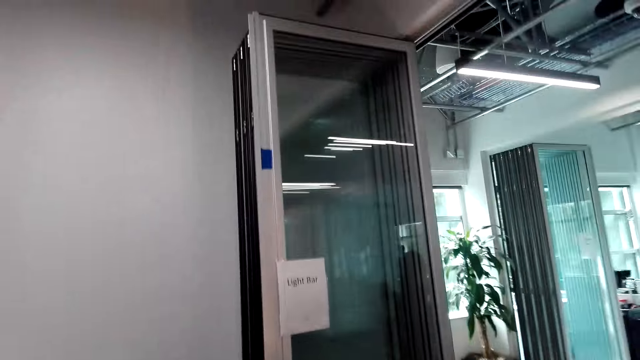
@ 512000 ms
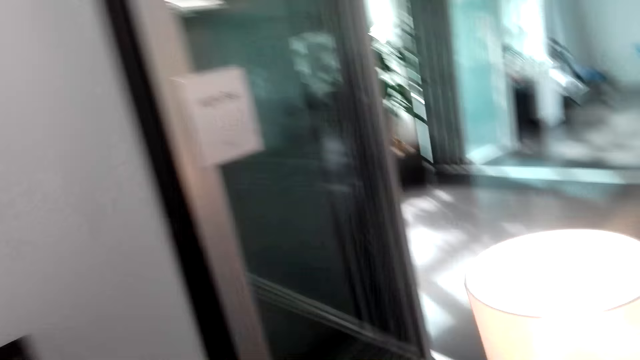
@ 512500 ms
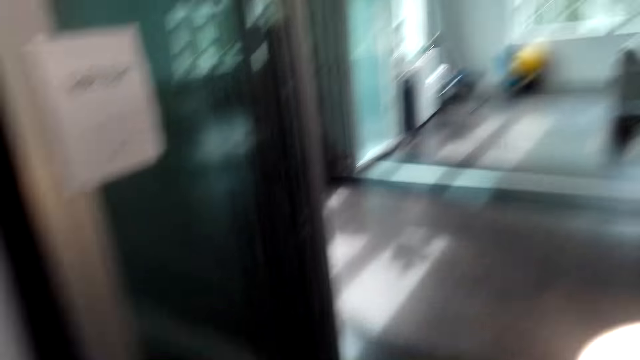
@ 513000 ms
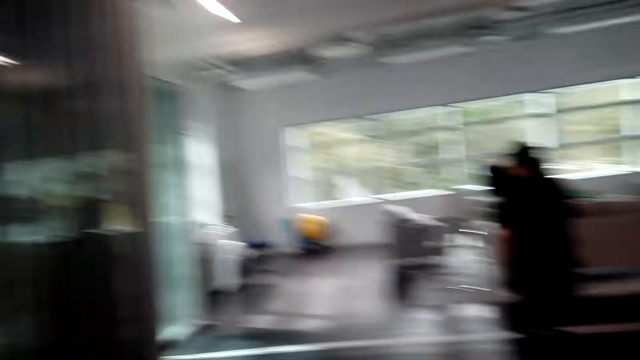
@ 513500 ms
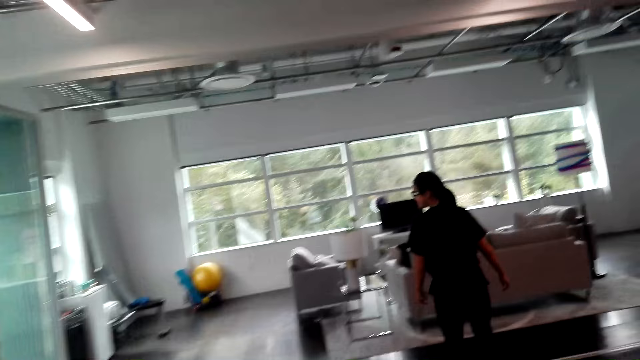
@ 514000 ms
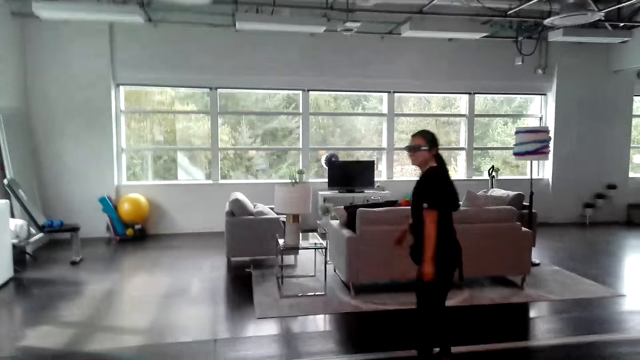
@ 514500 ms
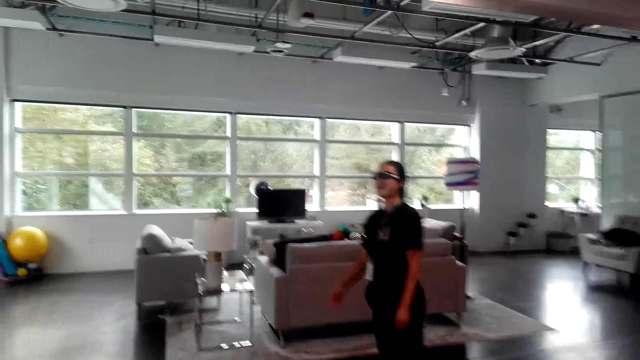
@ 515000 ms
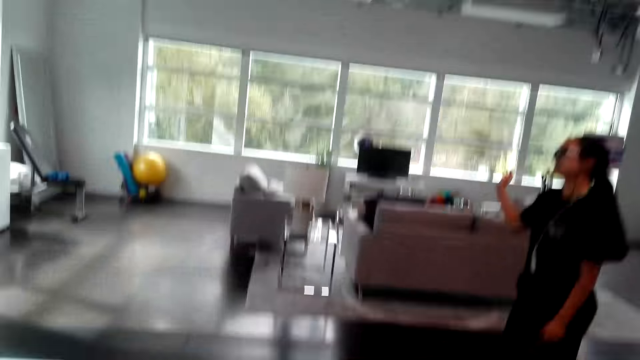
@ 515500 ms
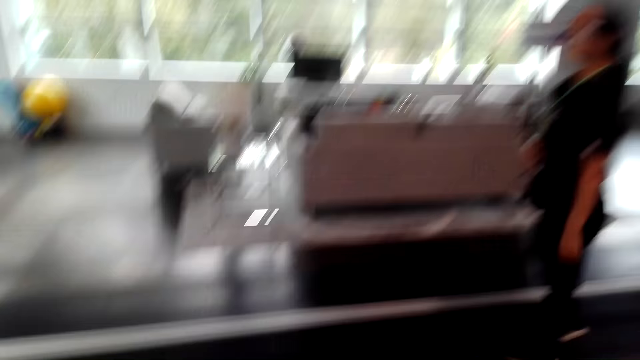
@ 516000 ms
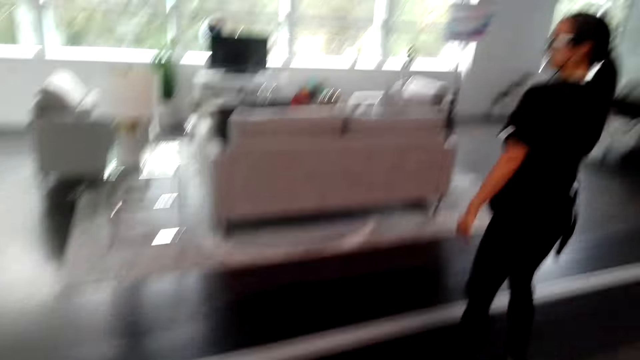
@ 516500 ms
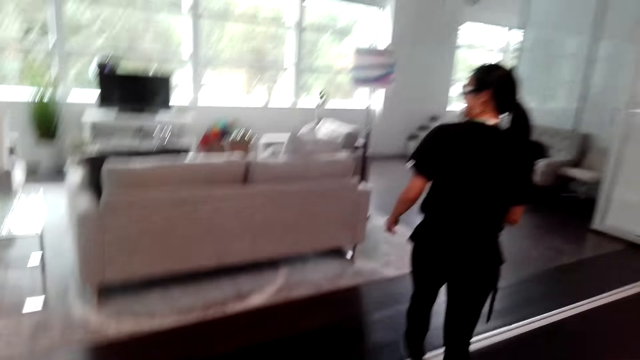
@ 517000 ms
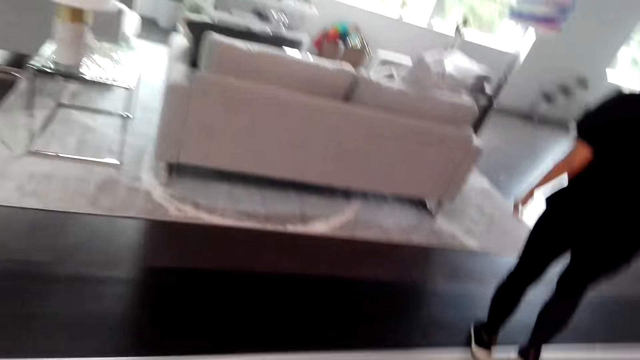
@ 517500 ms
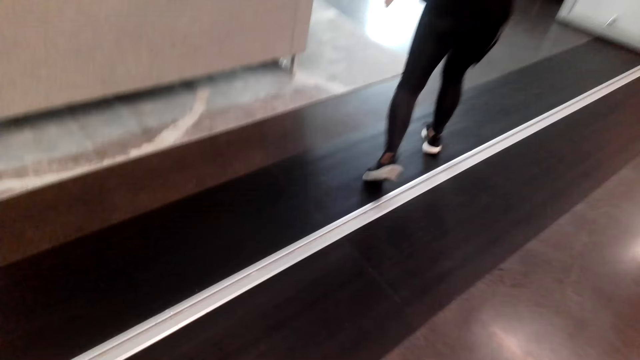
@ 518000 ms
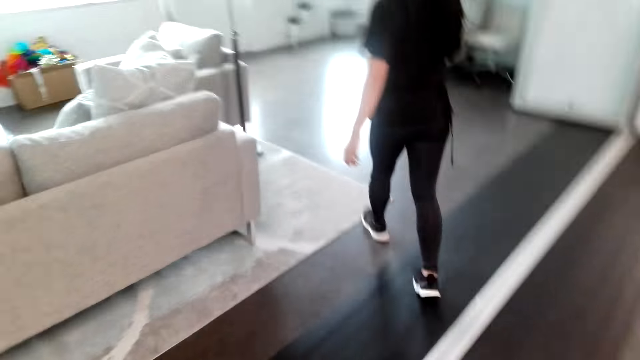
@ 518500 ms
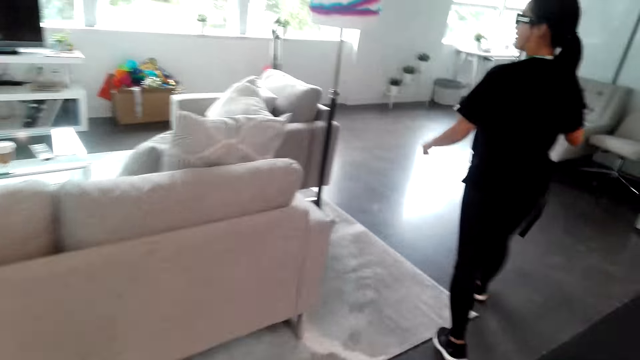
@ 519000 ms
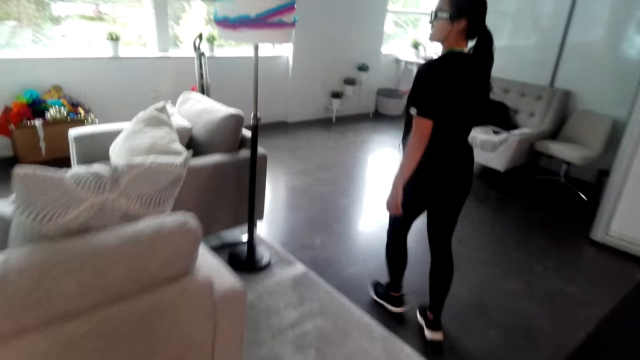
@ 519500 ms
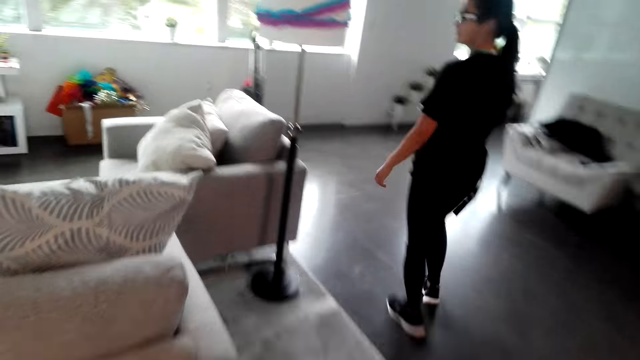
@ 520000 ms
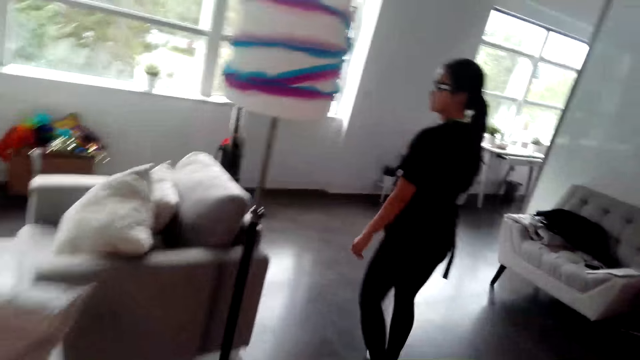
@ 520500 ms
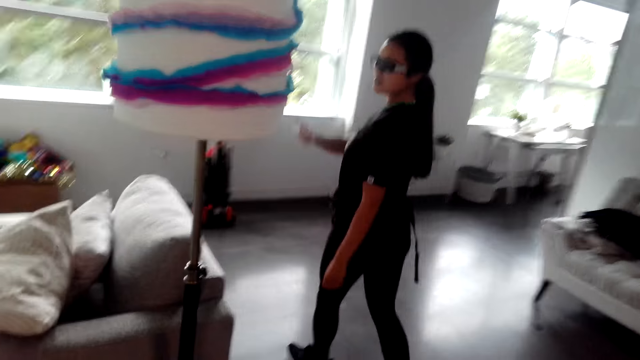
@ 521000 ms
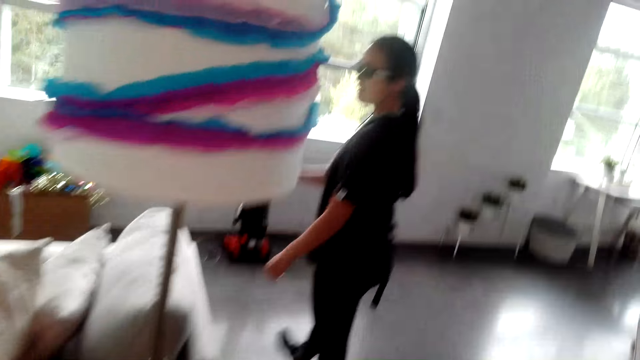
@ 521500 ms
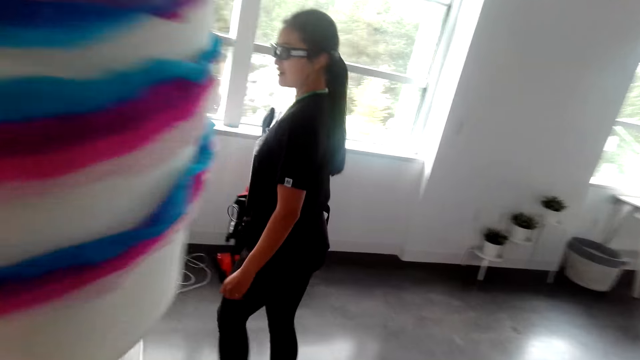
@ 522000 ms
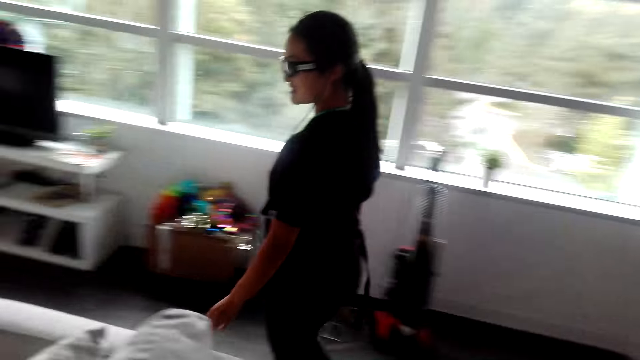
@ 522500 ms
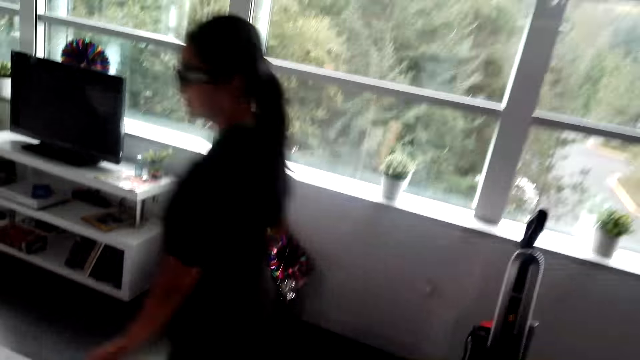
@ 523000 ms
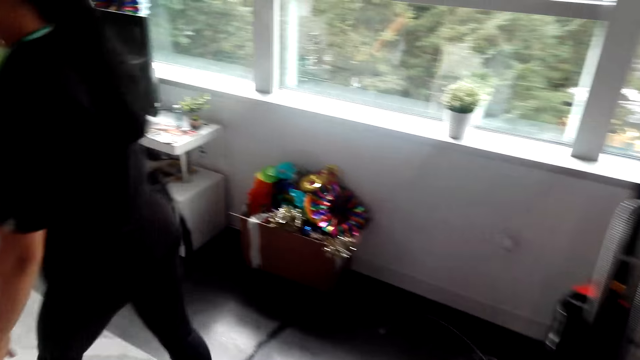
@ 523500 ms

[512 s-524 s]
The camera wearer walks around the house. They talk to a woman. The woman moves her hand. The woman walks around the house. The camera wearer walks around the house.

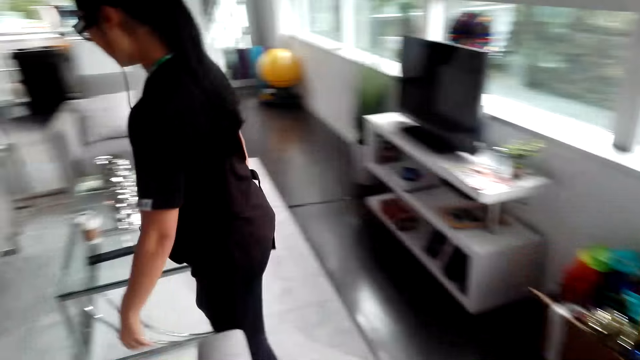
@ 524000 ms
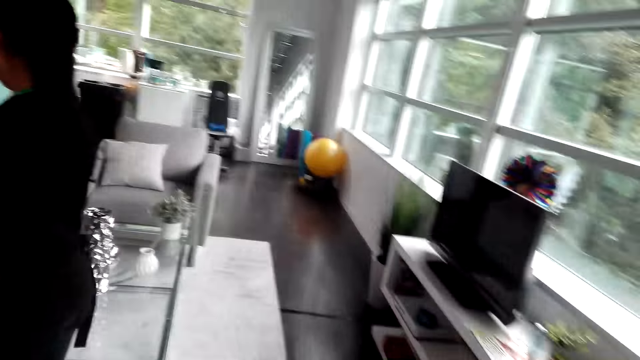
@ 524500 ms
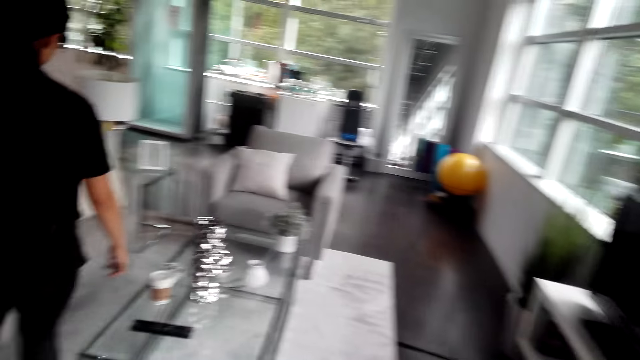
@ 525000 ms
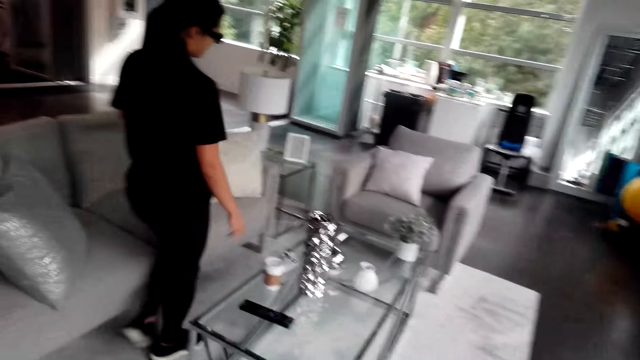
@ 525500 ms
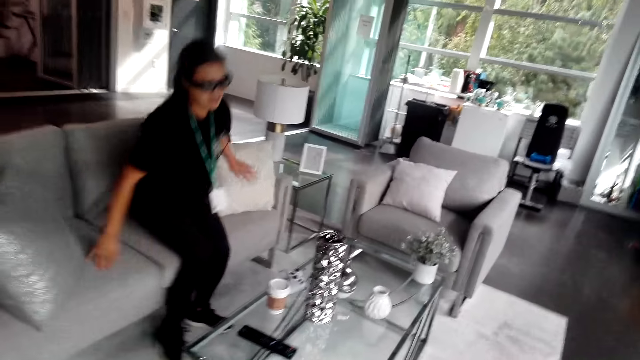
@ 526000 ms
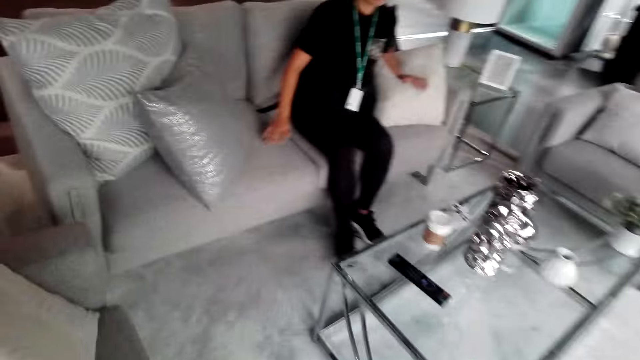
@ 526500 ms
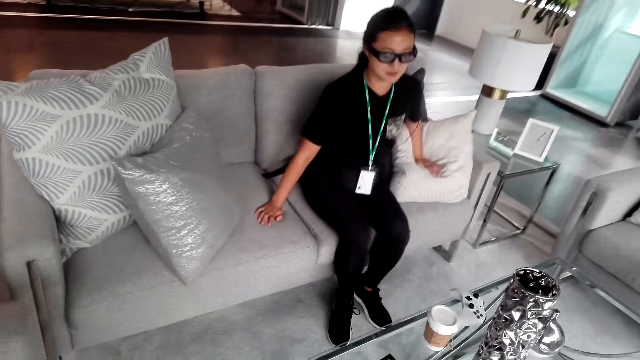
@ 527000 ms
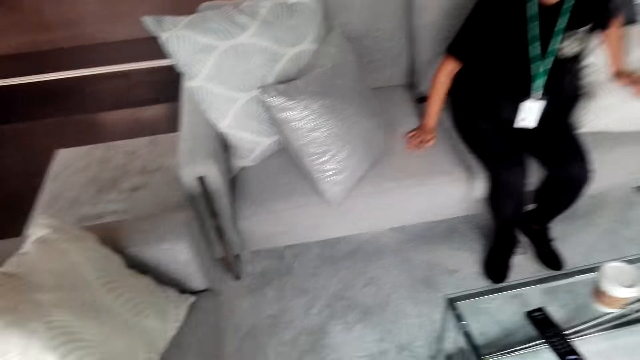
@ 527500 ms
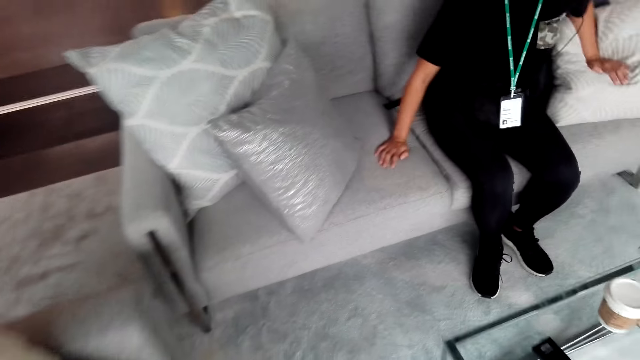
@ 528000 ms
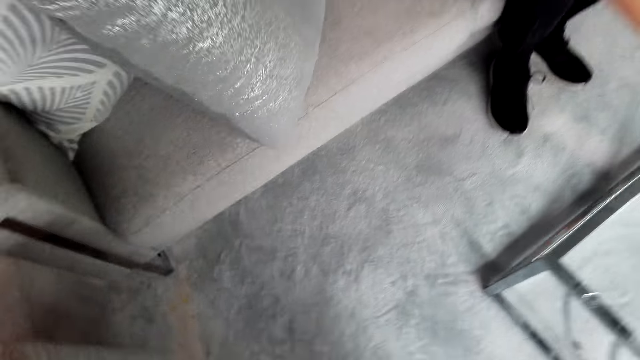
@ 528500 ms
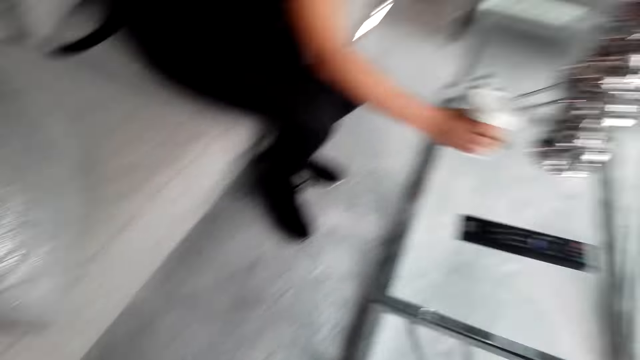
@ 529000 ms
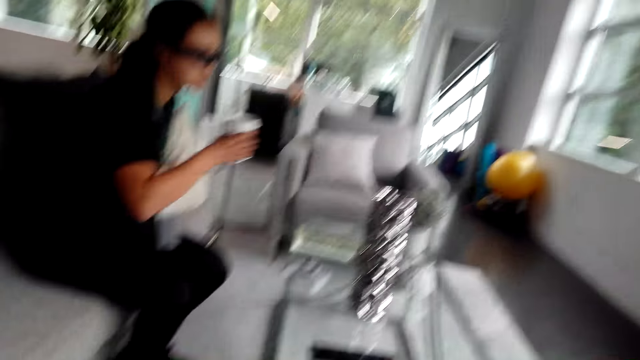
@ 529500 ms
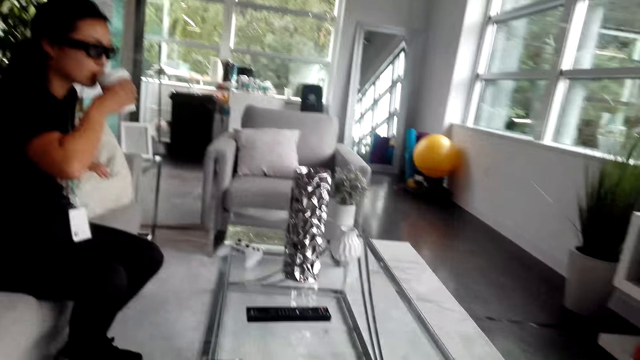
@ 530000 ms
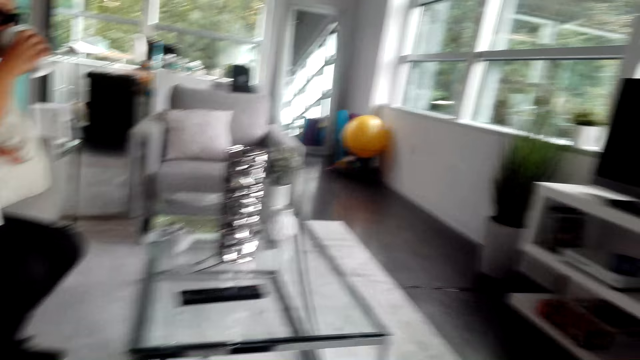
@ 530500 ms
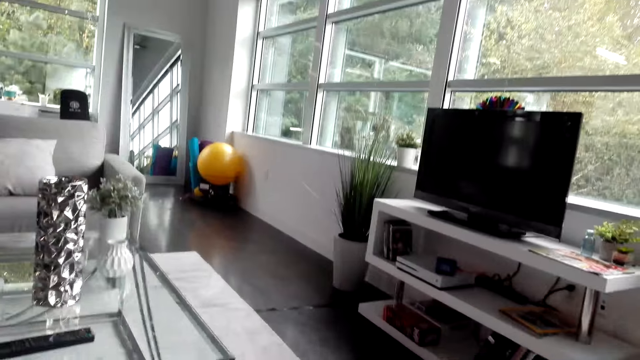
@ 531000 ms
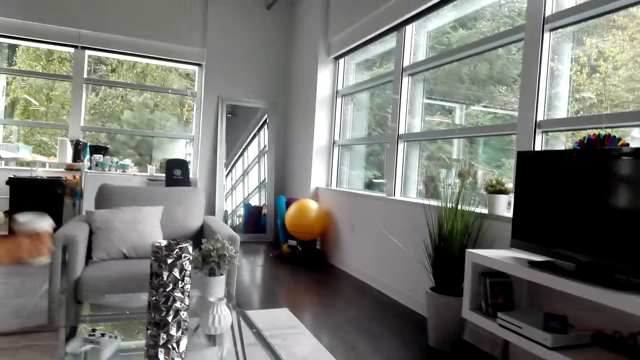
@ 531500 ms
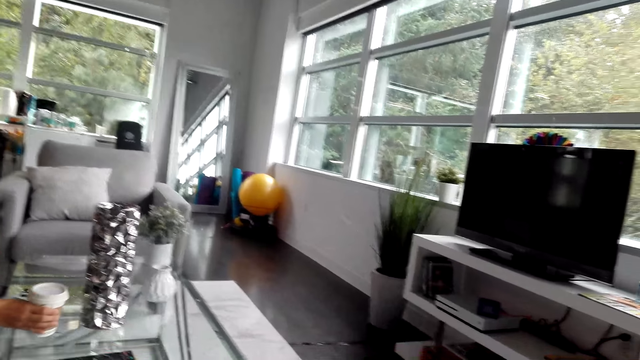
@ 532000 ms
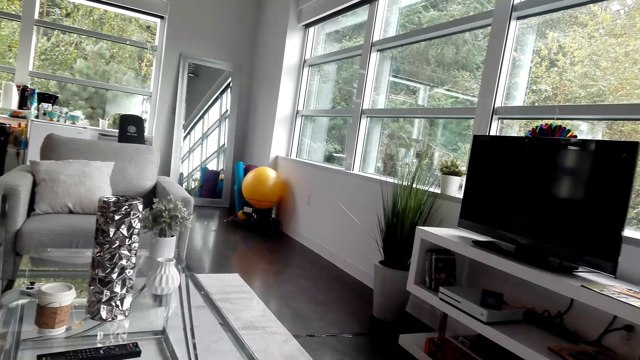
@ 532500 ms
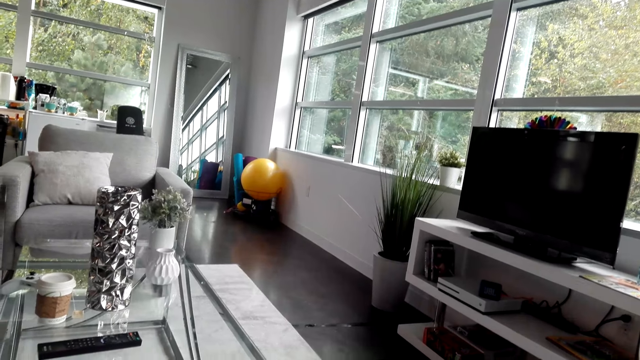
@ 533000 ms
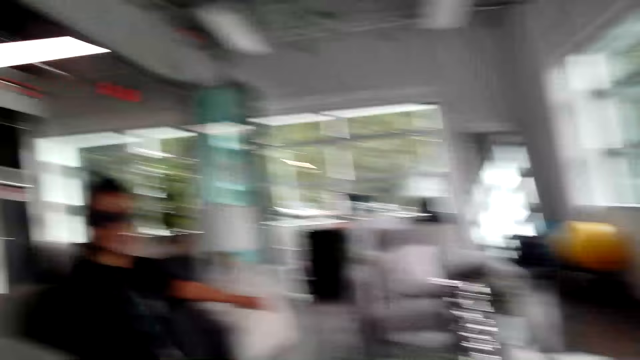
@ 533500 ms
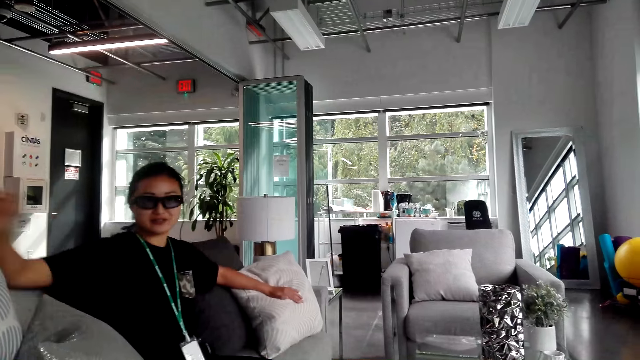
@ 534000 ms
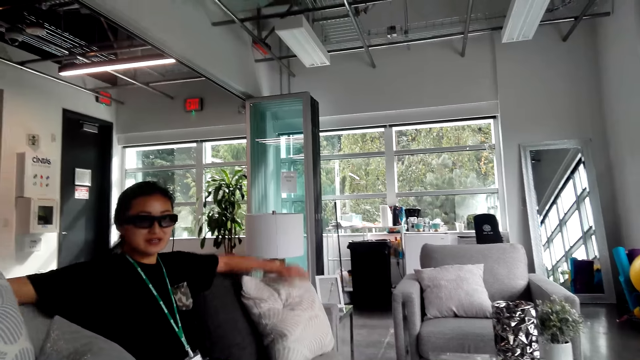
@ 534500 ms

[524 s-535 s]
A woman sits on the couch. The camera wearer sits on the couch. The woman picks something from the table in a cup. The woman drinks the coffee and puts the coffee on the table. The camera wearer looks at the woman.
